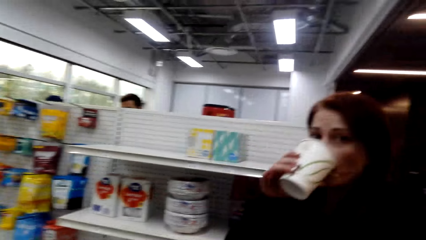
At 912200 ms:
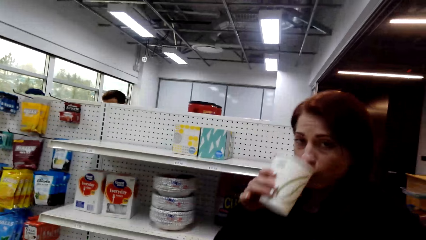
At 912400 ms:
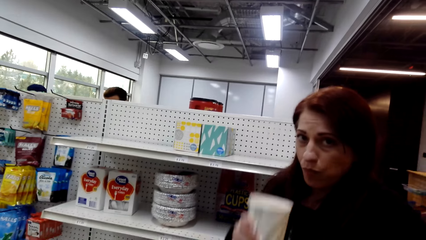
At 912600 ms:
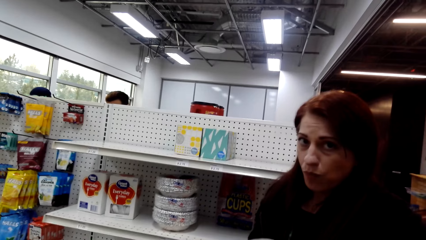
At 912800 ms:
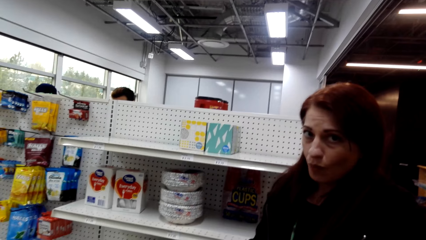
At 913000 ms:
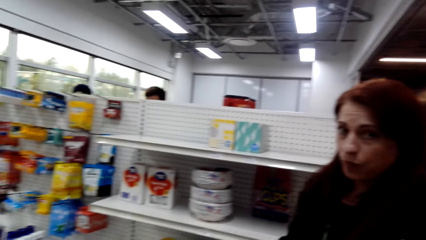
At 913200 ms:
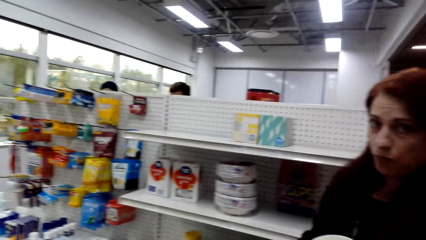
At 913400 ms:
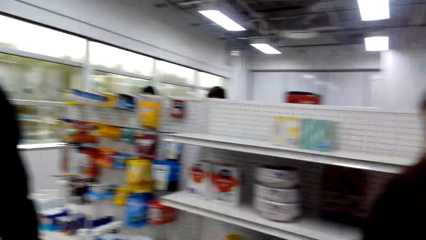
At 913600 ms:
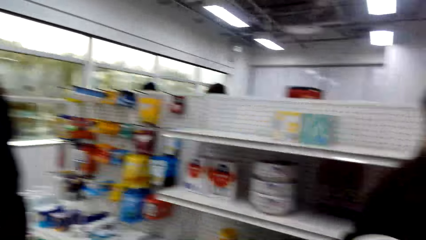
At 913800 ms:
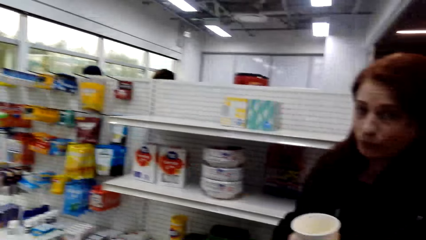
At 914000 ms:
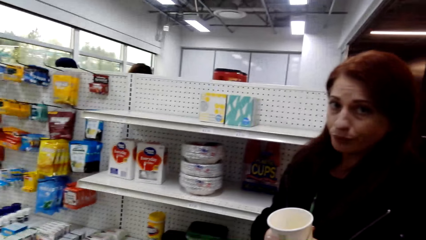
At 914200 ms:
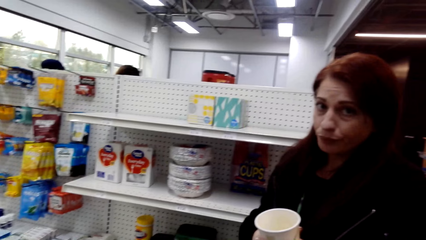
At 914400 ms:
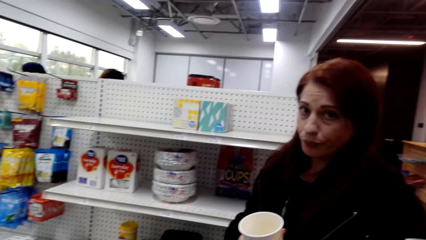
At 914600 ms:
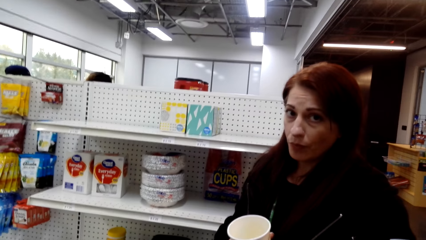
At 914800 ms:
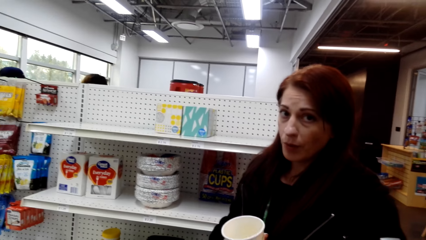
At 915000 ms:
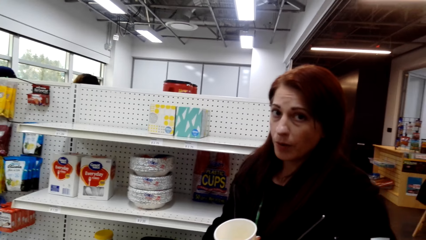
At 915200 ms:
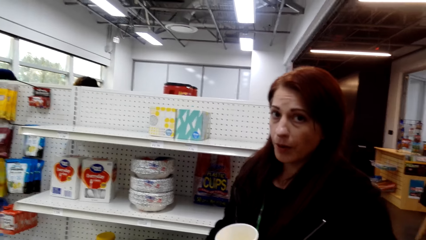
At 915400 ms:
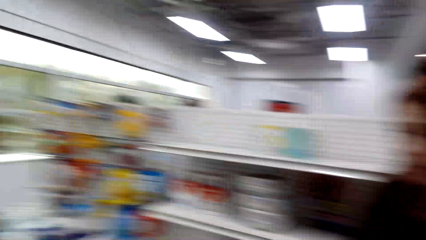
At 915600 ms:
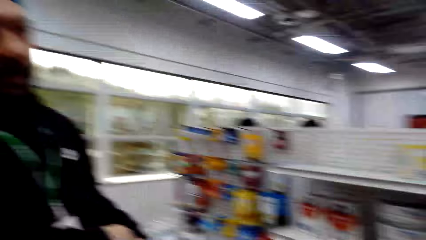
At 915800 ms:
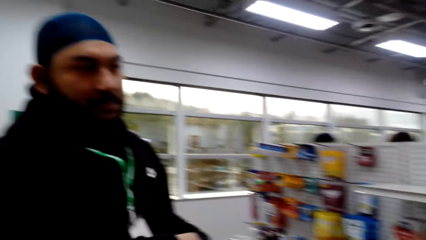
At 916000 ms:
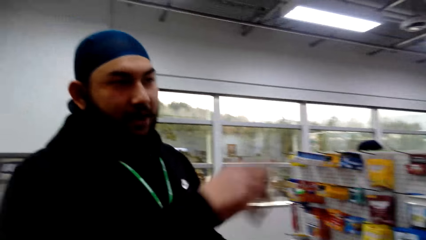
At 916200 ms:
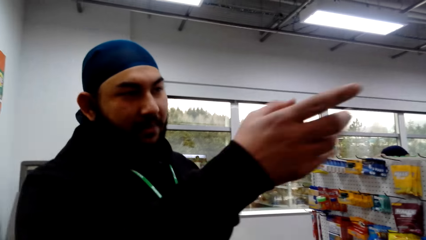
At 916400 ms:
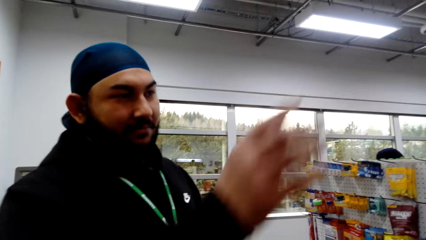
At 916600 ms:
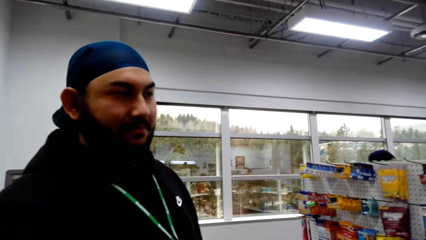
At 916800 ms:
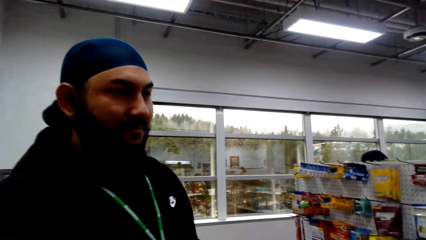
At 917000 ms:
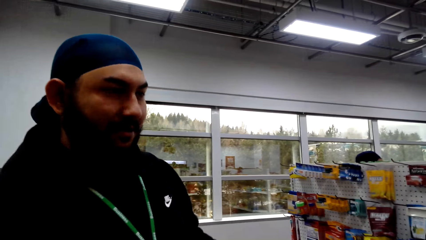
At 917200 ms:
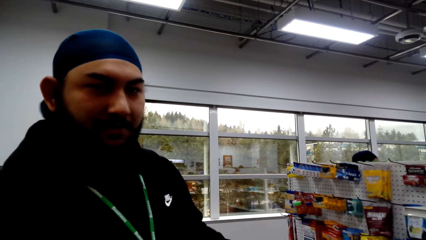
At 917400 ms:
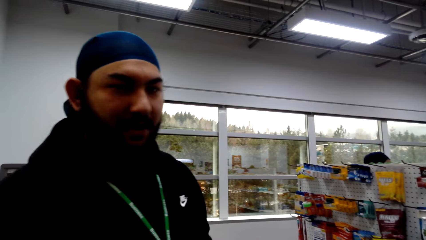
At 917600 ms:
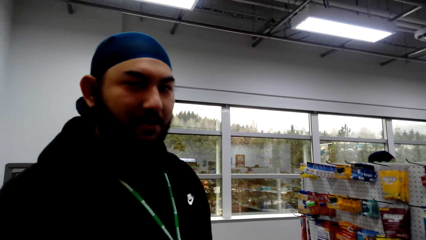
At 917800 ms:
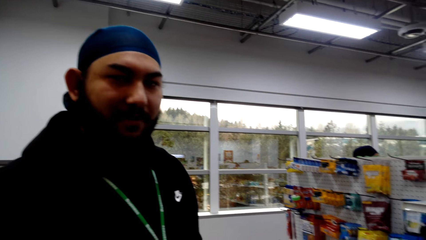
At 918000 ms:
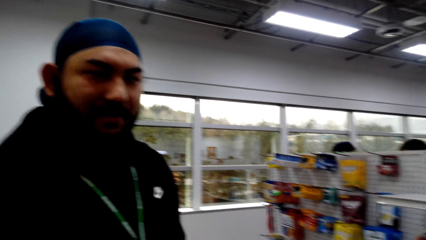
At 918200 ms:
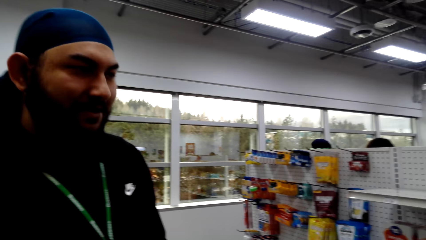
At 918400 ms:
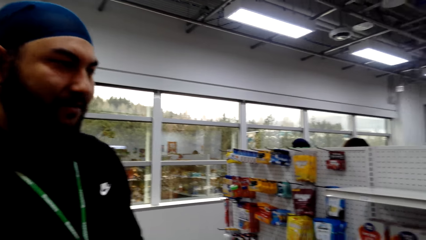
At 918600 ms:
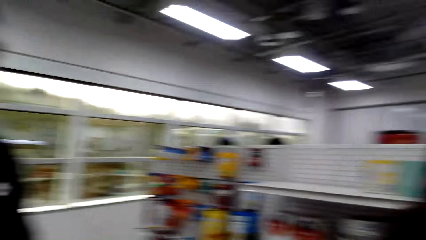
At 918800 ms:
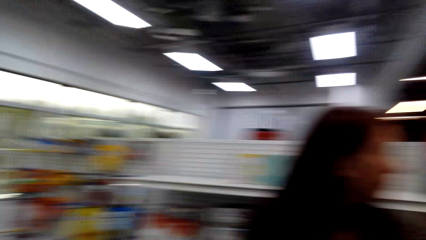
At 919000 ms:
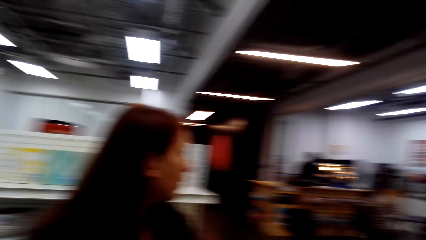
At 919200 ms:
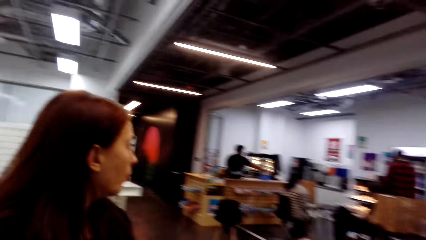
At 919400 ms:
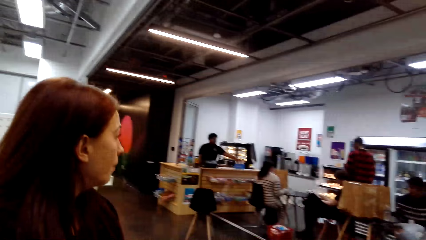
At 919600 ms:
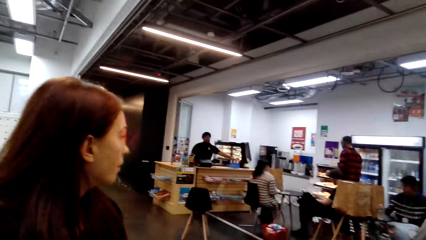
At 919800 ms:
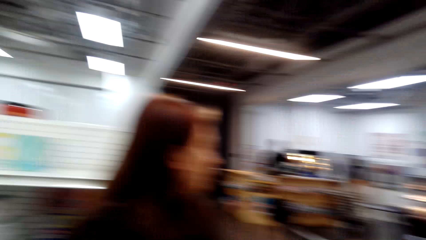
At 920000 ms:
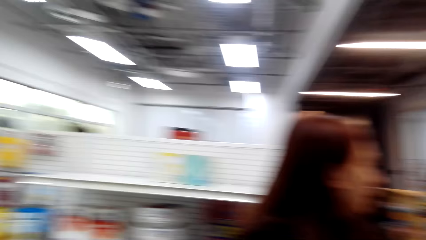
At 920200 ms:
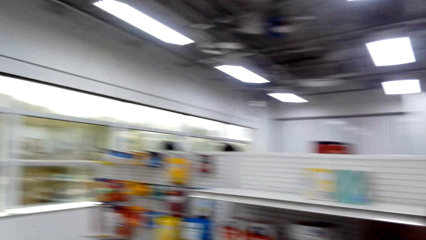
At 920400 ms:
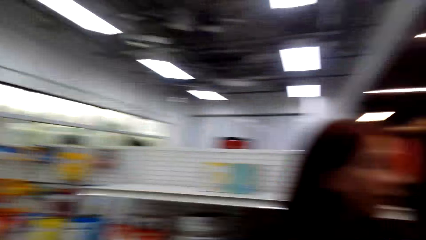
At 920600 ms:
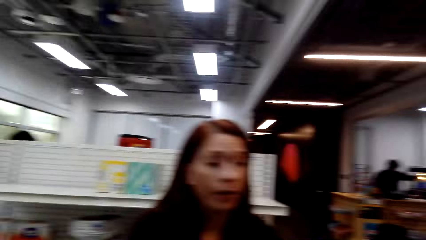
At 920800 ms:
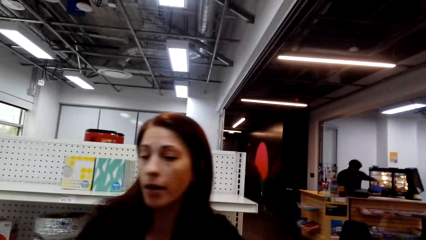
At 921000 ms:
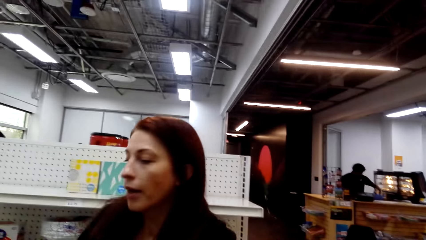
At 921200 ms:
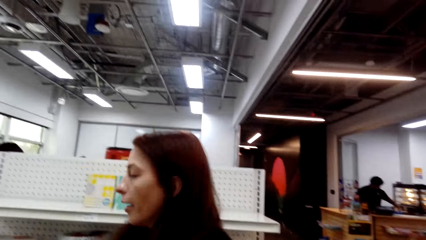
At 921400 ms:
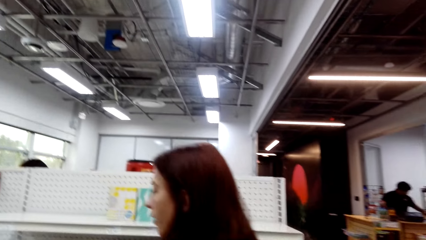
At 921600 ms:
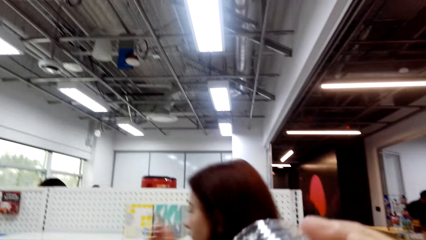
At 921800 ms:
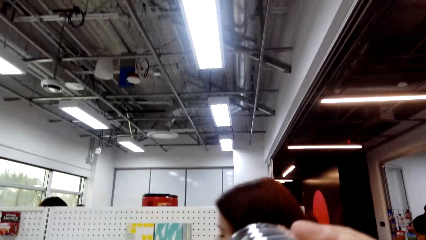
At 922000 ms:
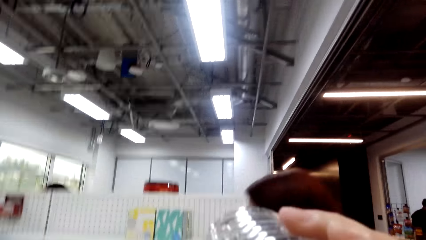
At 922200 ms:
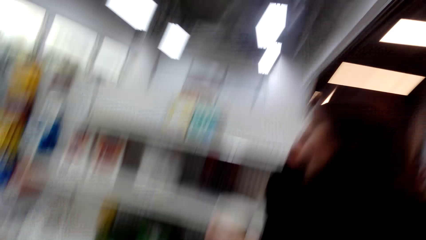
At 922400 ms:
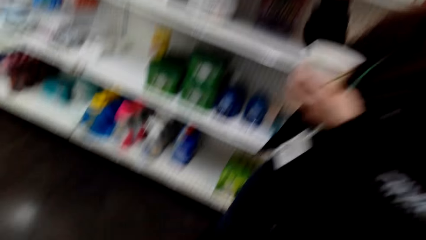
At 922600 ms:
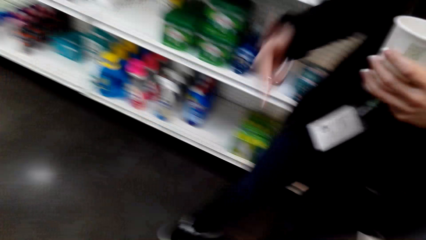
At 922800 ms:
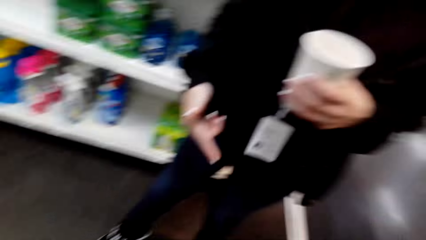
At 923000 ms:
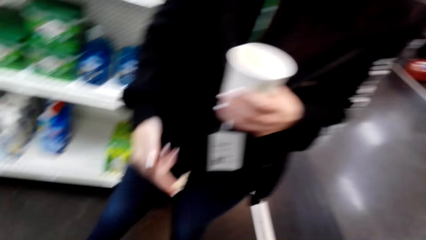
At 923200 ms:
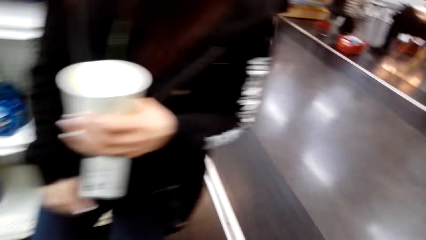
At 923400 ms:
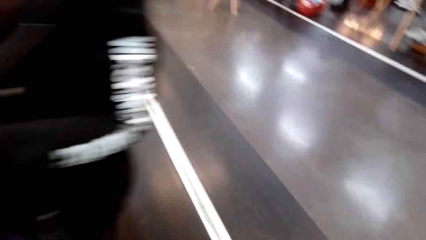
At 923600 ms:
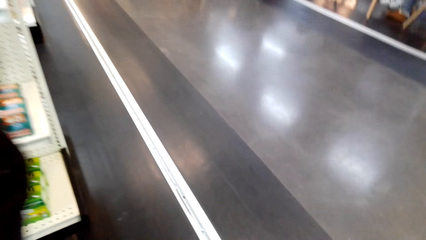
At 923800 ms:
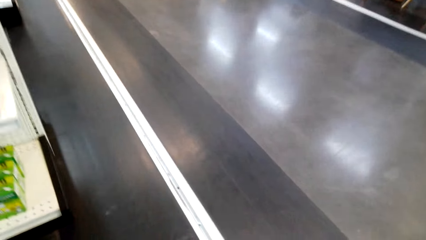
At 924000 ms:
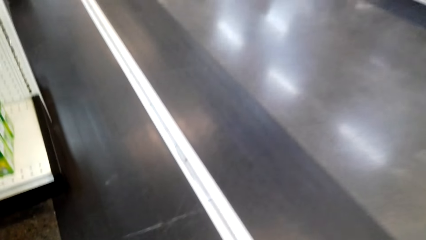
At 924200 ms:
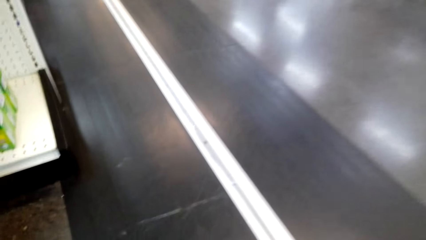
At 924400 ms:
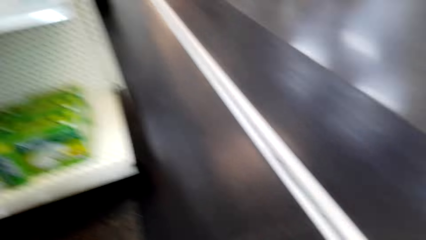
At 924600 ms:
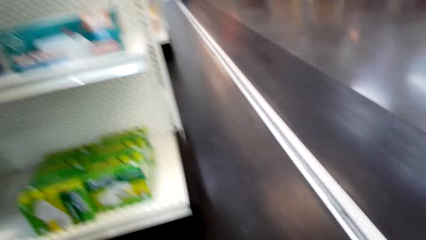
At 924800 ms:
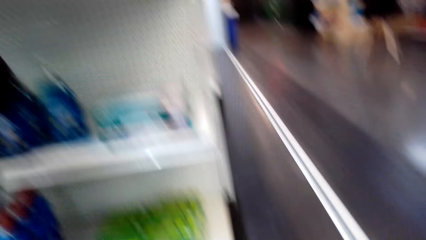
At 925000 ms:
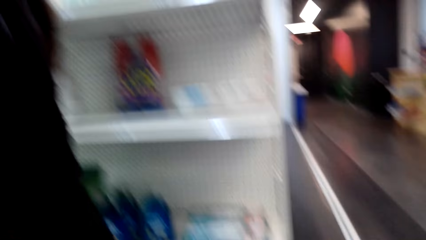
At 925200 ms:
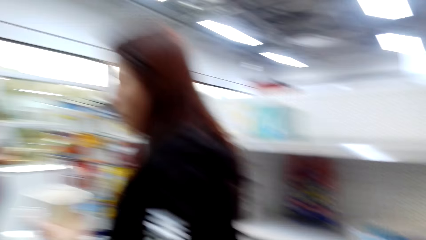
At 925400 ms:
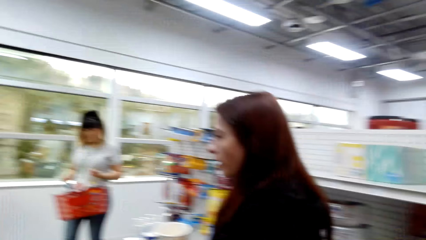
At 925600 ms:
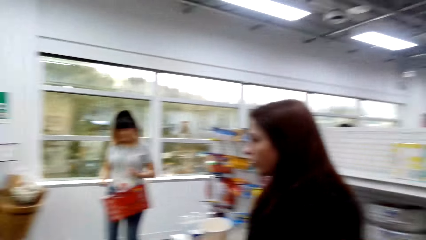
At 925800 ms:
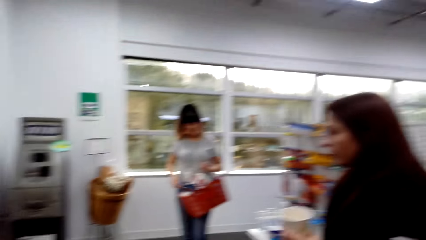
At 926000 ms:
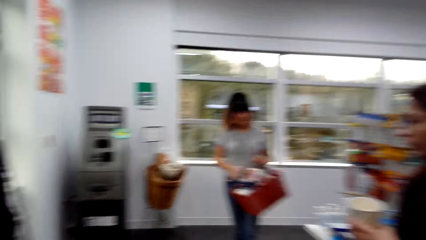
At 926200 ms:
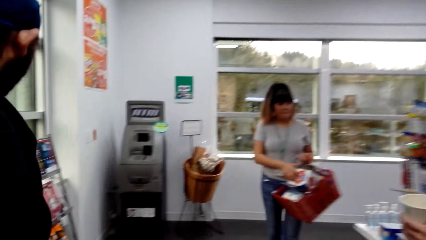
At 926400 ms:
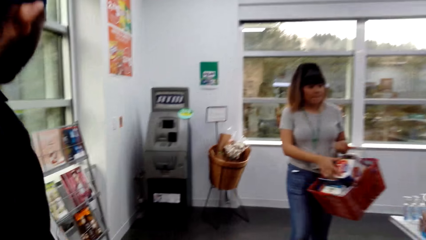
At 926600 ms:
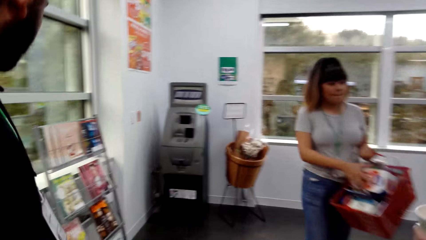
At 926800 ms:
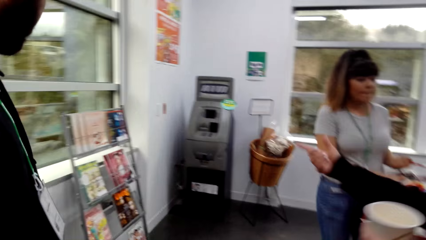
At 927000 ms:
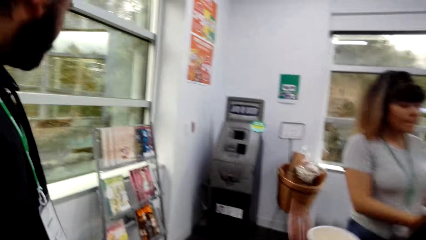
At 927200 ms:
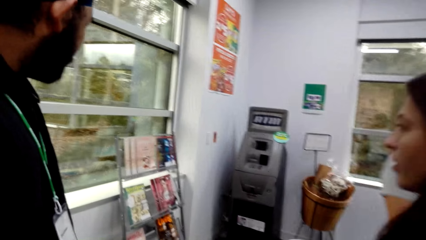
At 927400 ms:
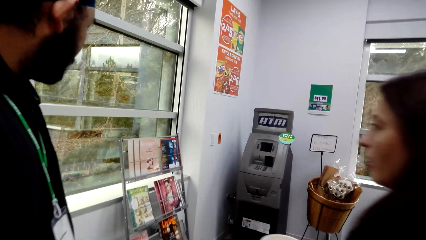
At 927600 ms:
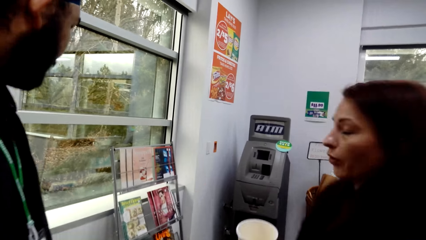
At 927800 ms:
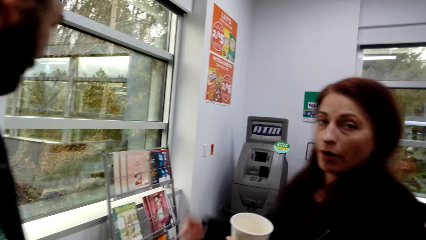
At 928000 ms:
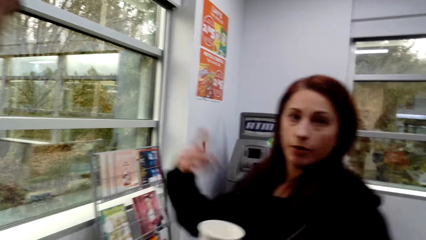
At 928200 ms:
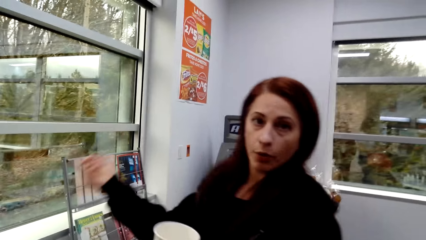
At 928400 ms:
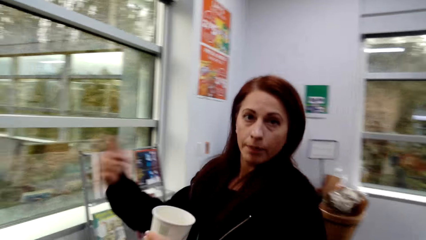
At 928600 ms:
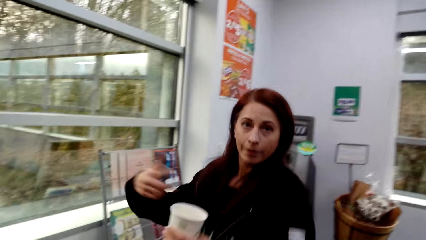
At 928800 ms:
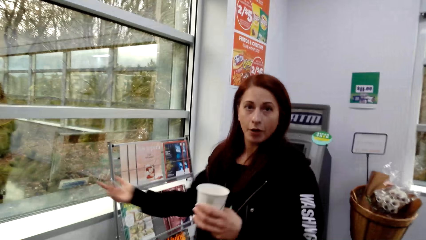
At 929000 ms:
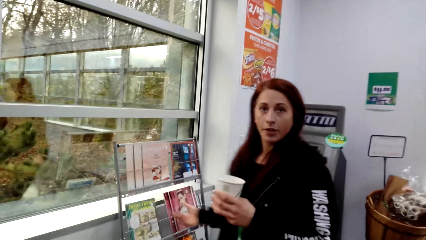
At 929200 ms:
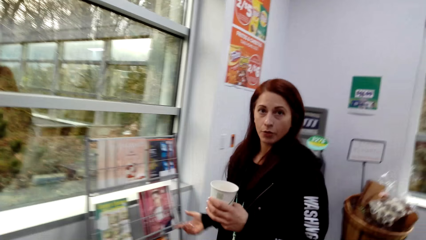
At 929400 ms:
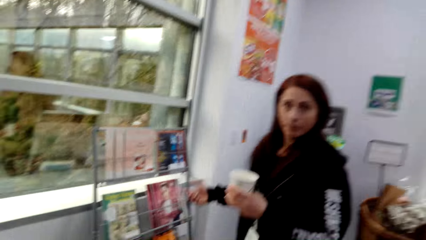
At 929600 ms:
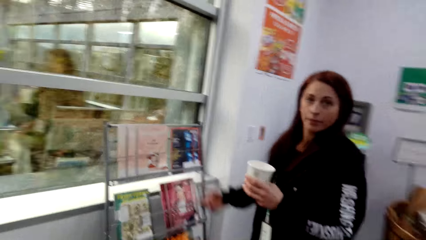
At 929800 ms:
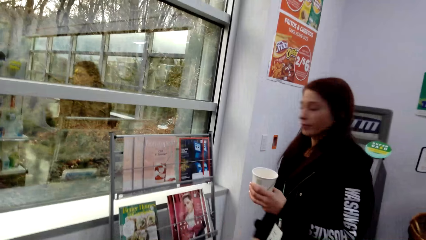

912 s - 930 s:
The woman drinks yoghurt. The man talks to another woman. The camera wearer drinks water. They pick something. The first woman walks in the supermarket.
